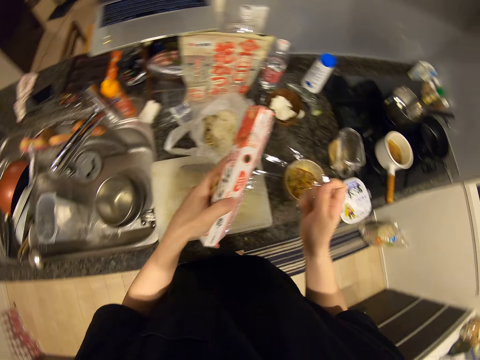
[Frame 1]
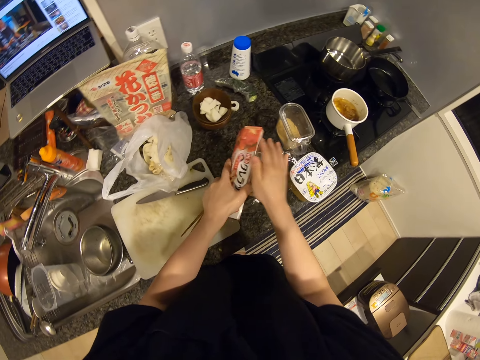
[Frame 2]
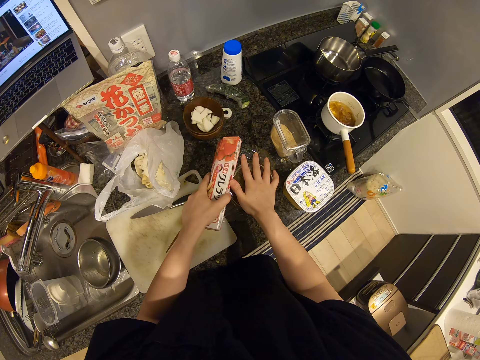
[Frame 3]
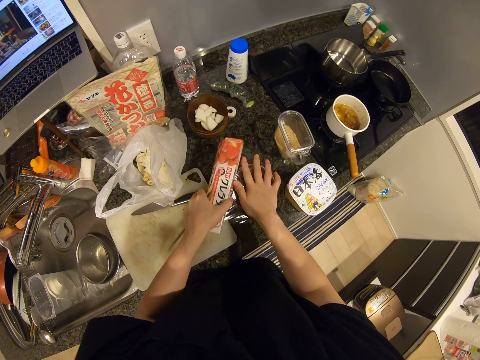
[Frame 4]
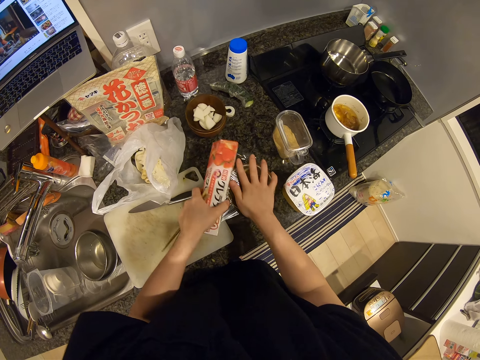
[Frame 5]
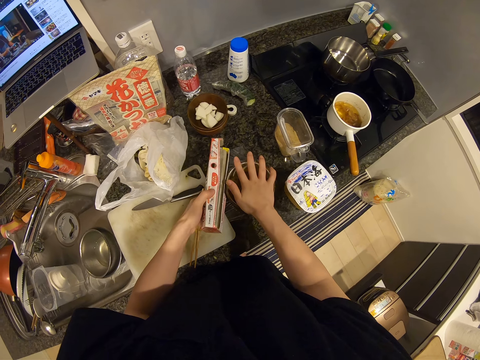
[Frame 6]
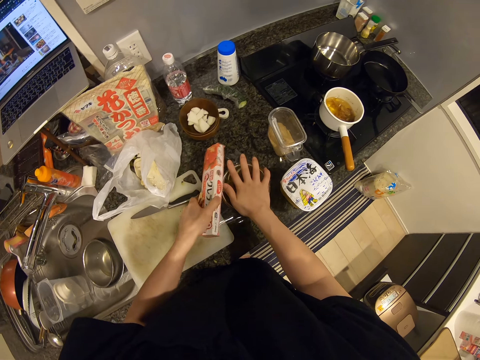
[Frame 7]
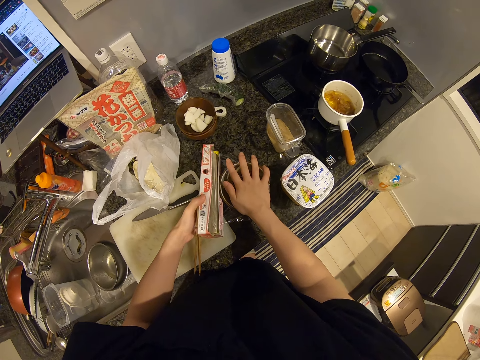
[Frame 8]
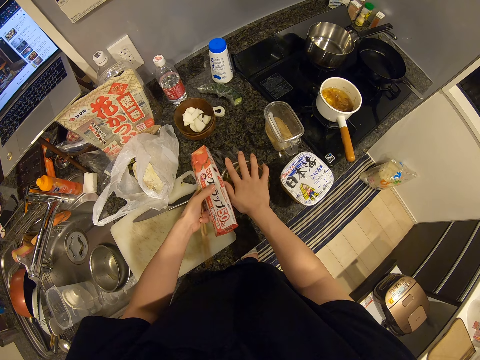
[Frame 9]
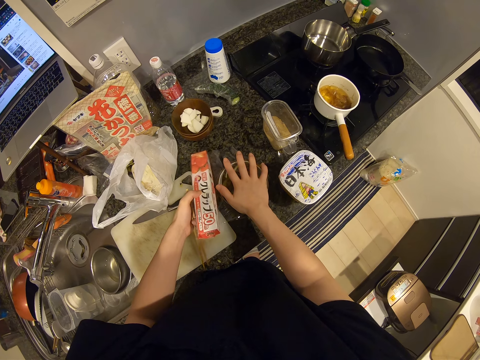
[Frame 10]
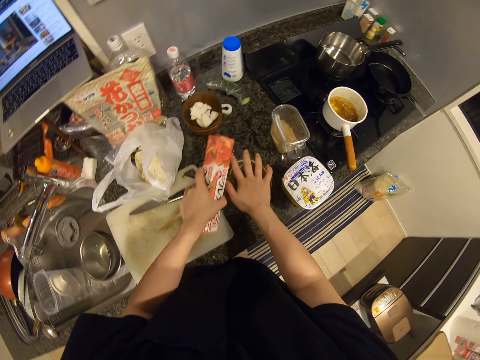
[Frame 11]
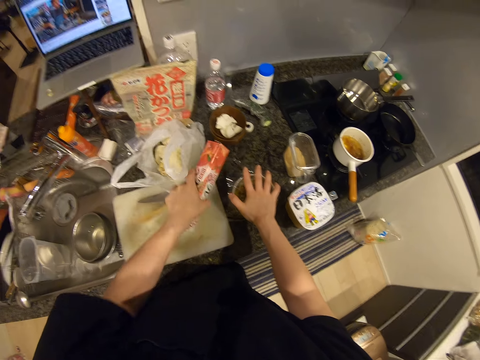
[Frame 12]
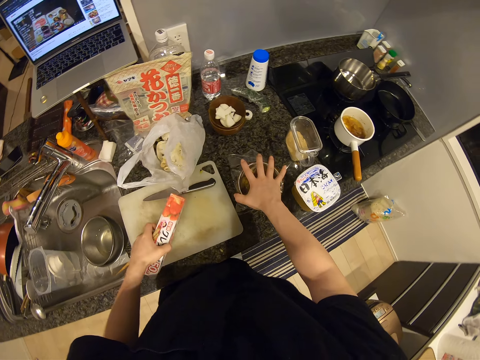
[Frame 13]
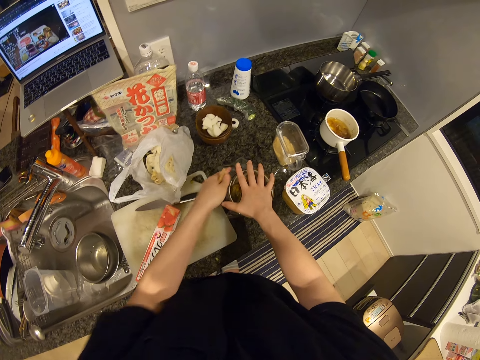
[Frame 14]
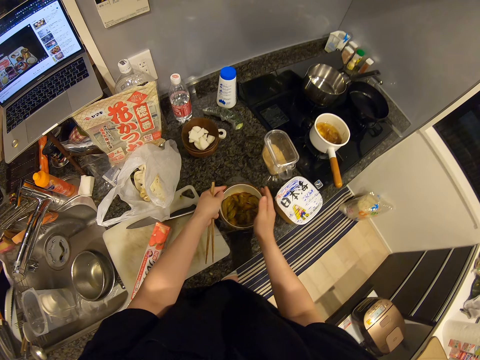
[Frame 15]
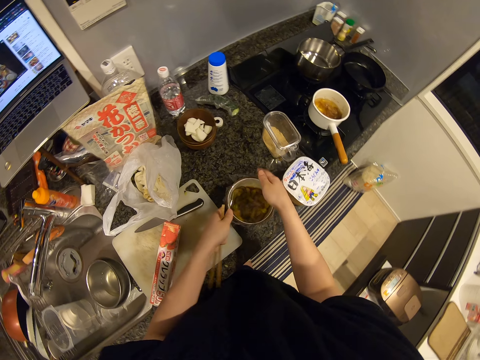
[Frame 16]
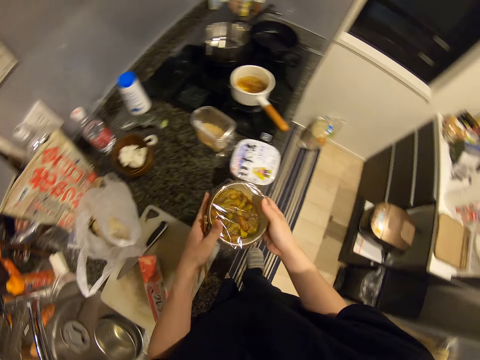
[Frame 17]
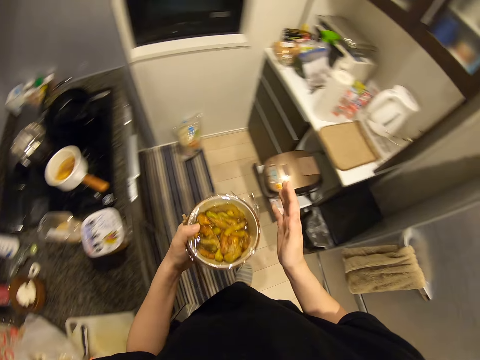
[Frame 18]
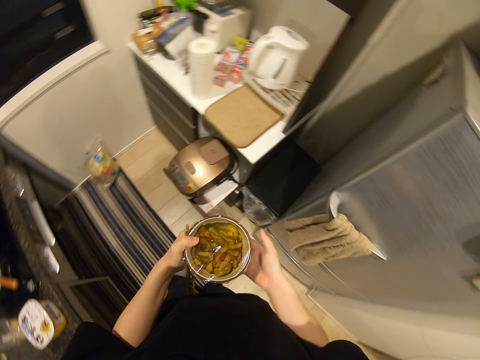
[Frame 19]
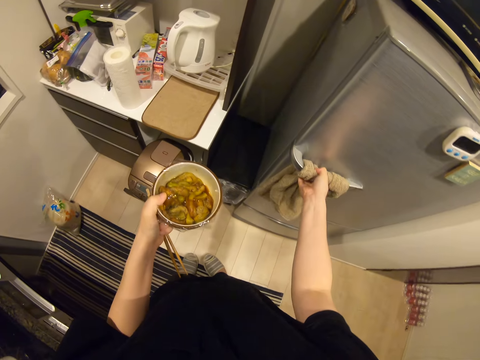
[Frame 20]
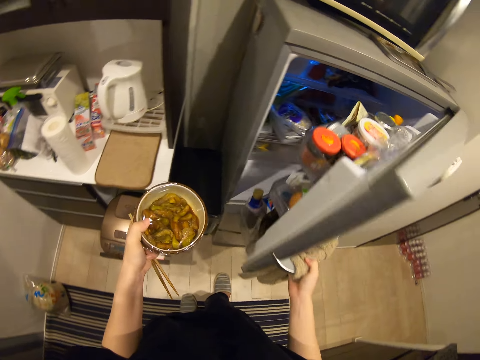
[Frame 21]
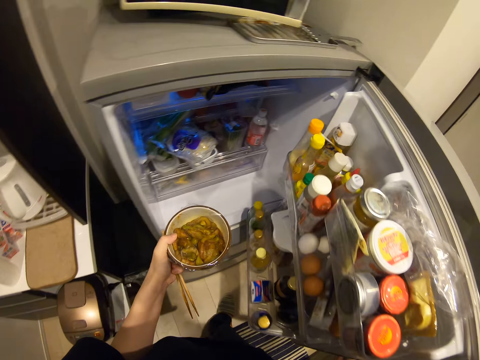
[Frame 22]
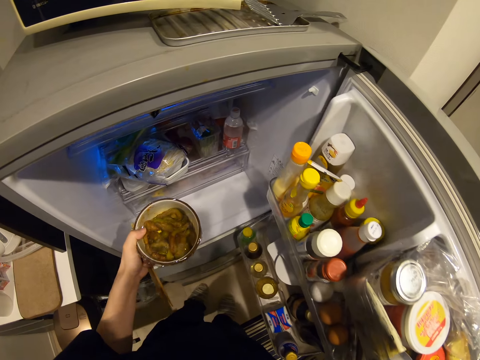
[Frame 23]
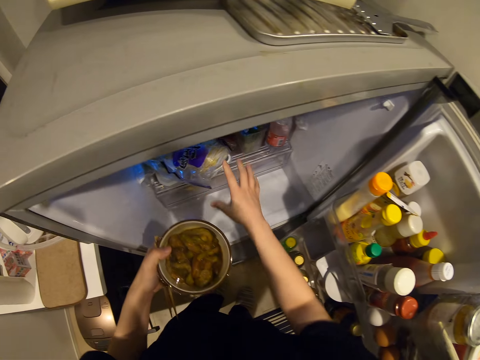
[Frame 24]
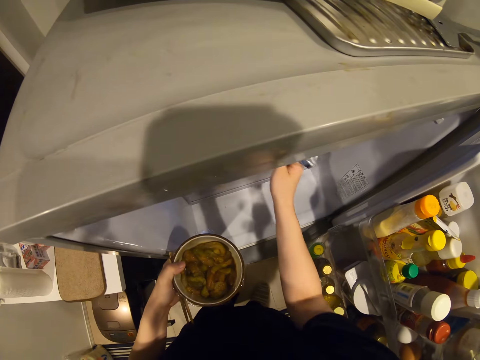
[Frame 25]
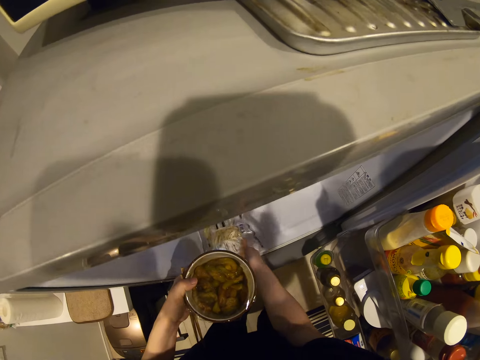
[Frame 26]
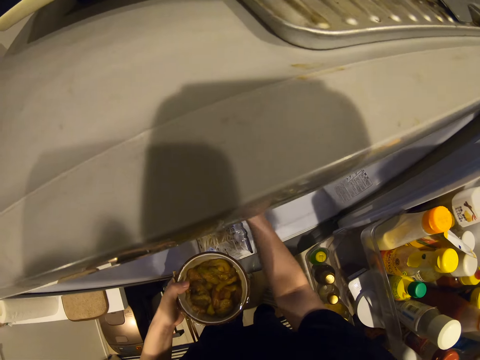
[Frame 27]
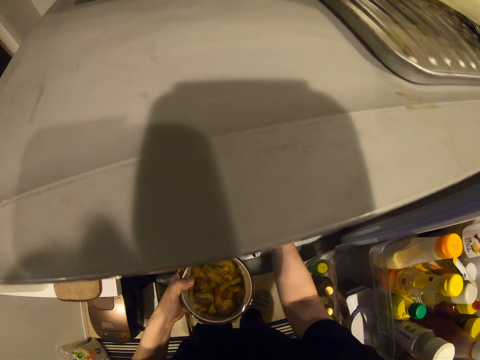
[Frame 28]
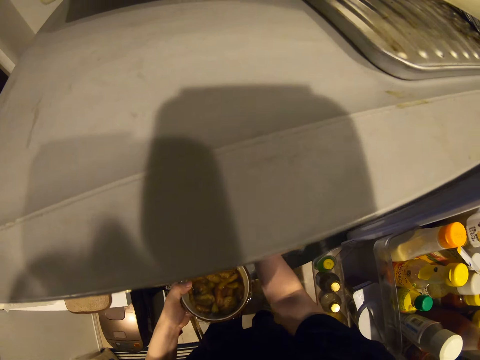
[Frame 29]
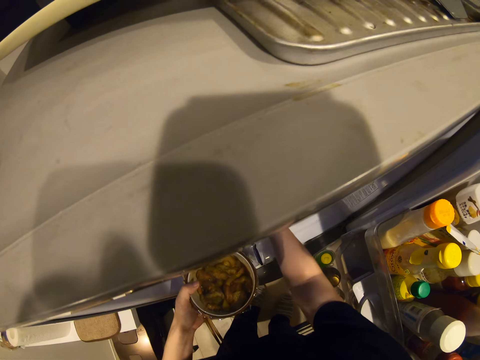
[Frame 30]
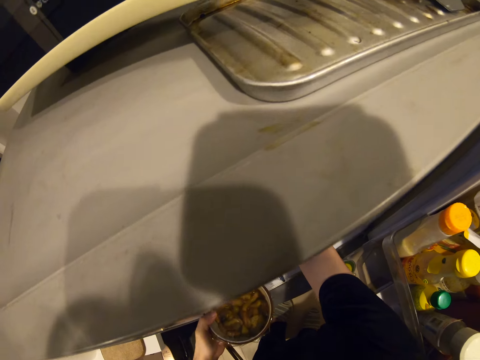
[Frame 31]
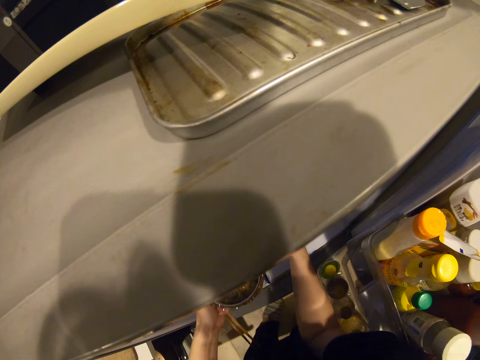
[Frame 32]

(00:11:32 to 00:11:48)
The camera wearer removes a cellophane wrapper or cling foil from the carton. They cover the dish on the table with the cellophane wrapper. They tear a piece of the cling foil. They drop the carton on the chopping board. They cover the dish properly. They pick up the dish on the table and carry the dish. They walk. They open a fridge. They move a piece of paper to the lower section of the fridge. They arrange the fridge and place something.
